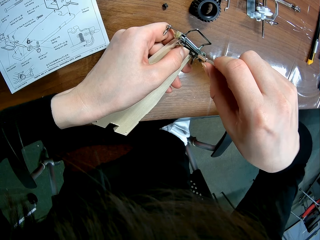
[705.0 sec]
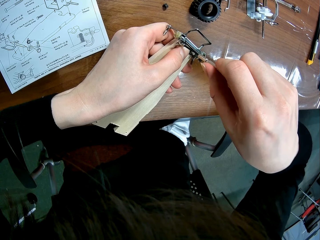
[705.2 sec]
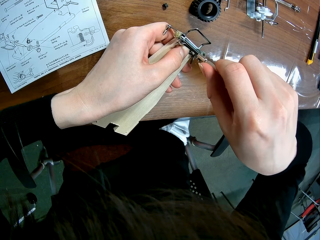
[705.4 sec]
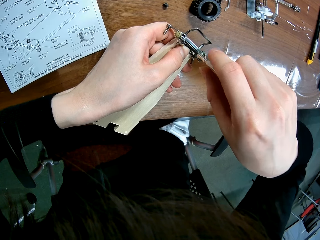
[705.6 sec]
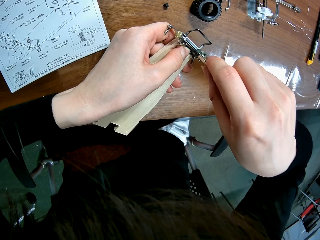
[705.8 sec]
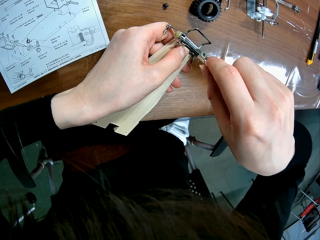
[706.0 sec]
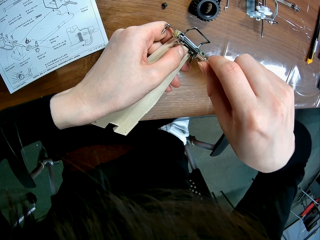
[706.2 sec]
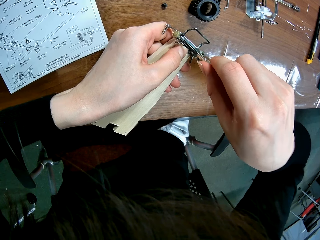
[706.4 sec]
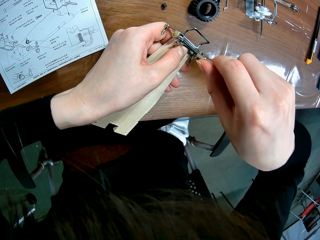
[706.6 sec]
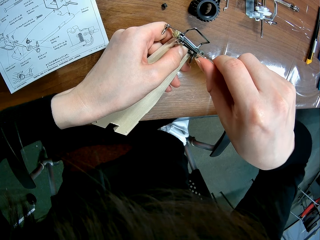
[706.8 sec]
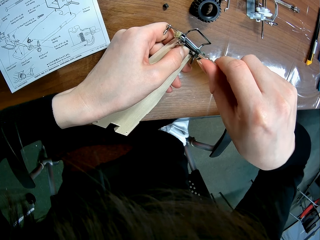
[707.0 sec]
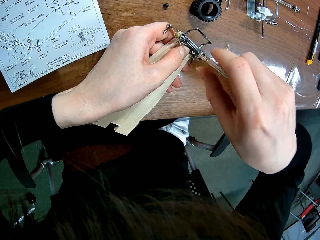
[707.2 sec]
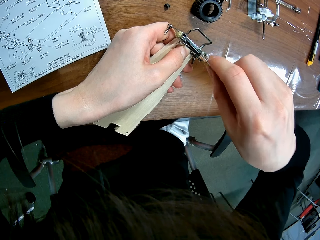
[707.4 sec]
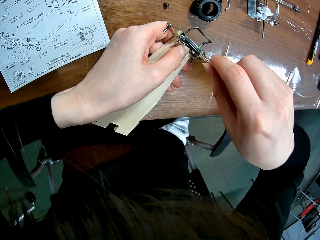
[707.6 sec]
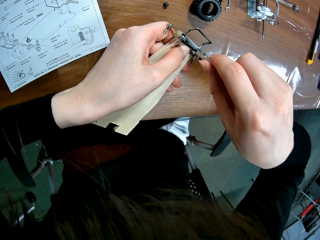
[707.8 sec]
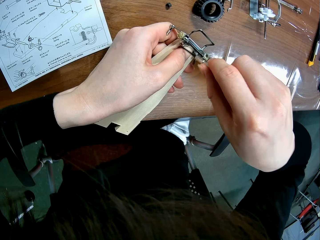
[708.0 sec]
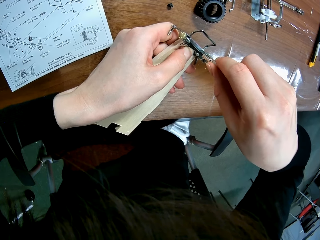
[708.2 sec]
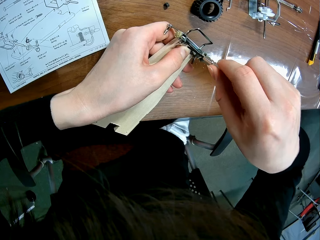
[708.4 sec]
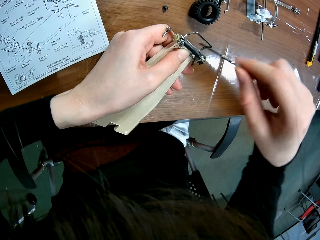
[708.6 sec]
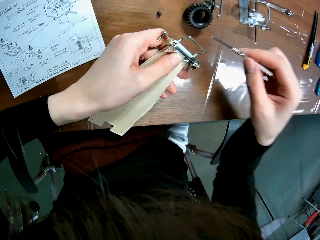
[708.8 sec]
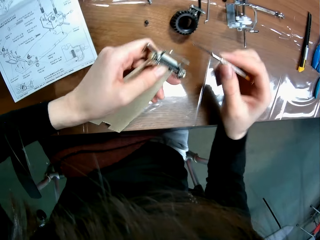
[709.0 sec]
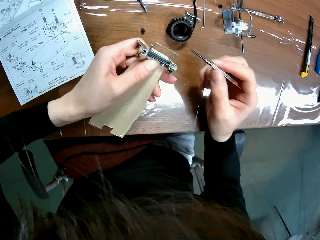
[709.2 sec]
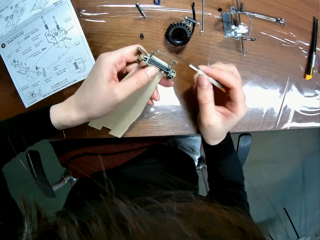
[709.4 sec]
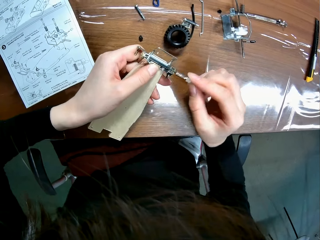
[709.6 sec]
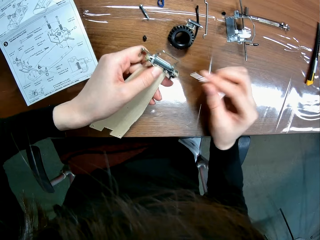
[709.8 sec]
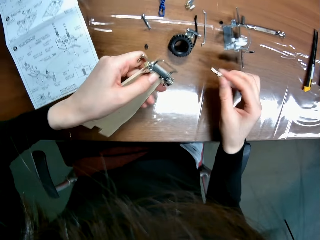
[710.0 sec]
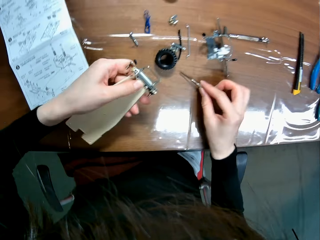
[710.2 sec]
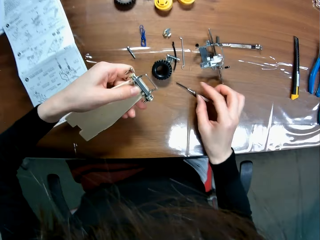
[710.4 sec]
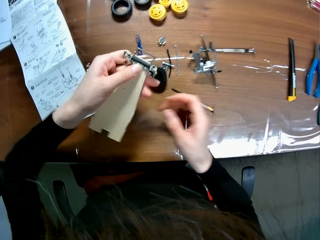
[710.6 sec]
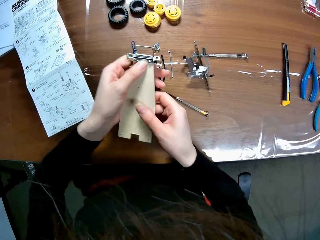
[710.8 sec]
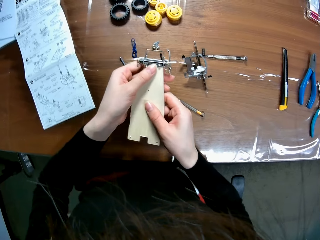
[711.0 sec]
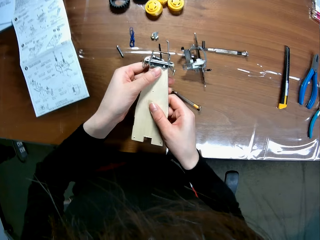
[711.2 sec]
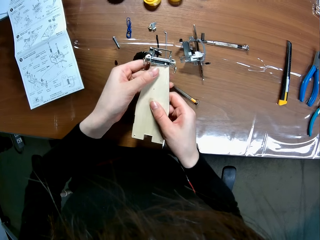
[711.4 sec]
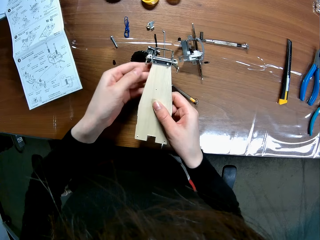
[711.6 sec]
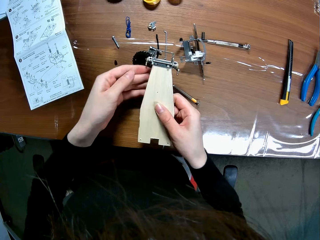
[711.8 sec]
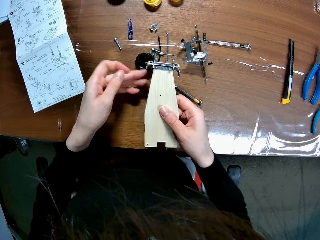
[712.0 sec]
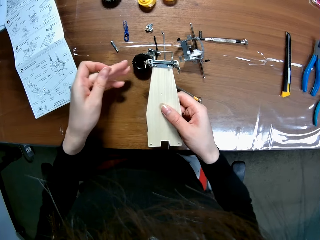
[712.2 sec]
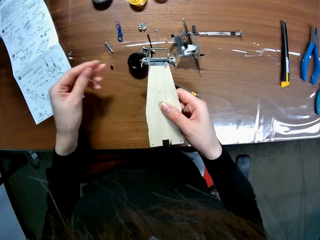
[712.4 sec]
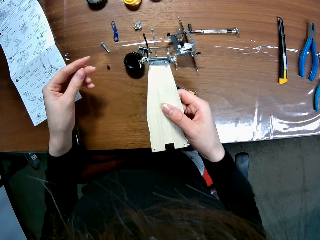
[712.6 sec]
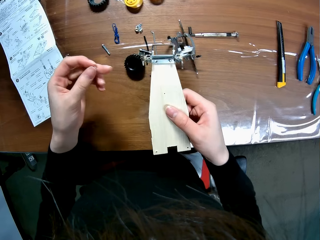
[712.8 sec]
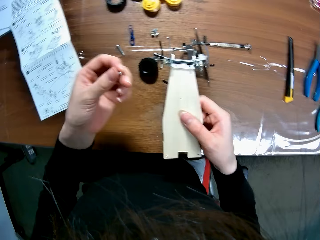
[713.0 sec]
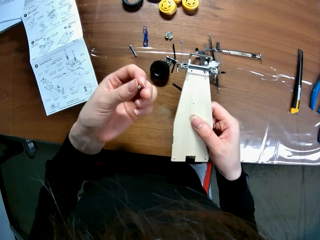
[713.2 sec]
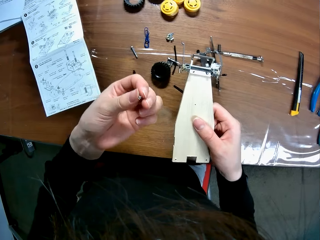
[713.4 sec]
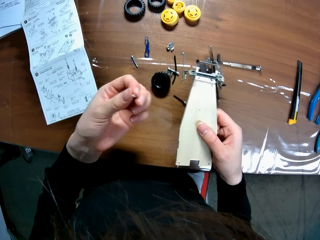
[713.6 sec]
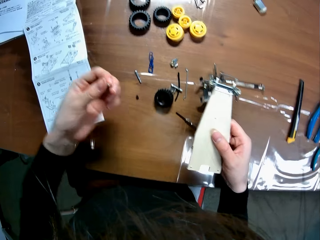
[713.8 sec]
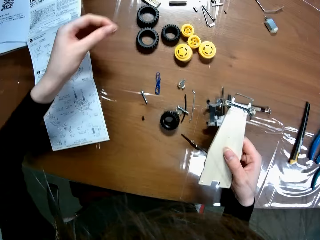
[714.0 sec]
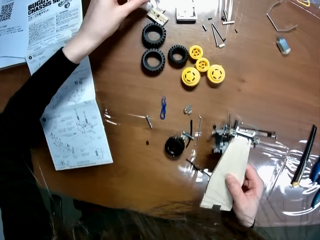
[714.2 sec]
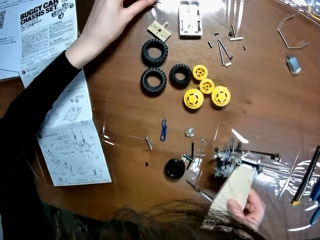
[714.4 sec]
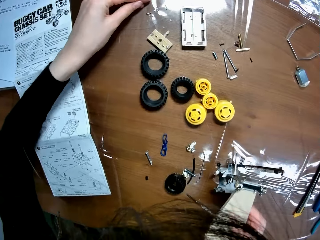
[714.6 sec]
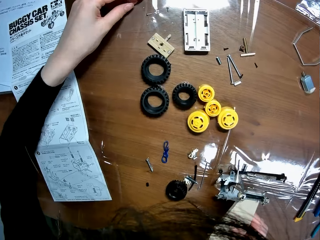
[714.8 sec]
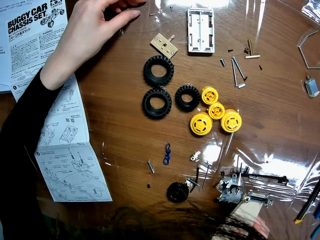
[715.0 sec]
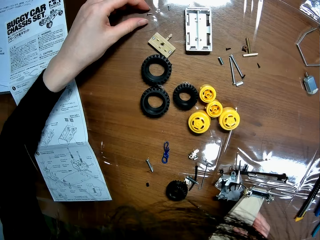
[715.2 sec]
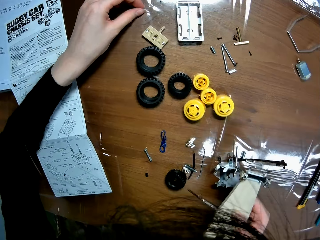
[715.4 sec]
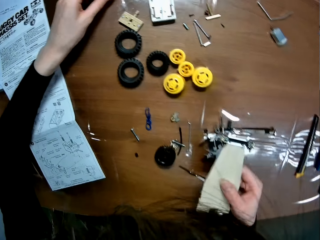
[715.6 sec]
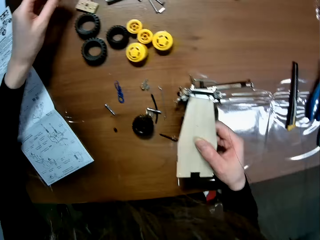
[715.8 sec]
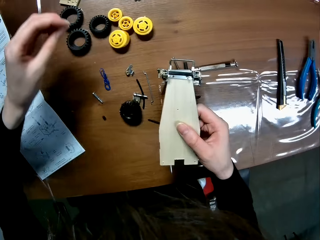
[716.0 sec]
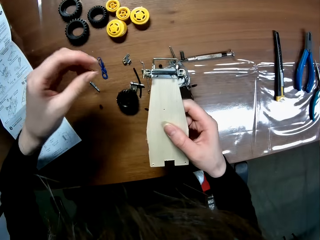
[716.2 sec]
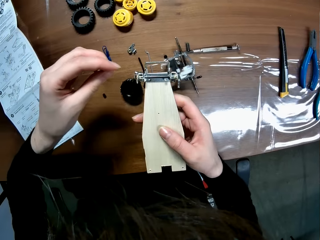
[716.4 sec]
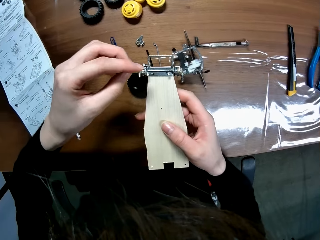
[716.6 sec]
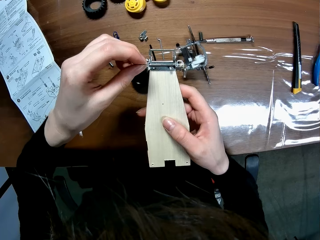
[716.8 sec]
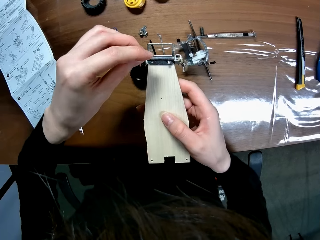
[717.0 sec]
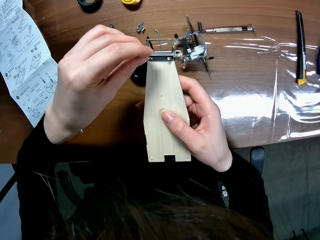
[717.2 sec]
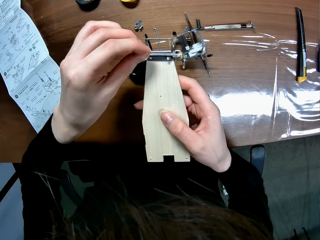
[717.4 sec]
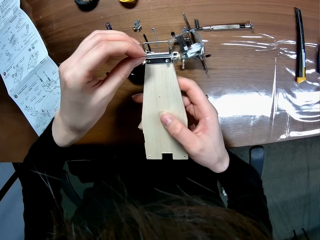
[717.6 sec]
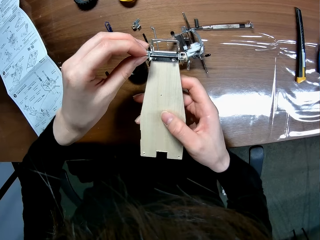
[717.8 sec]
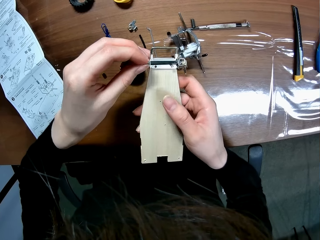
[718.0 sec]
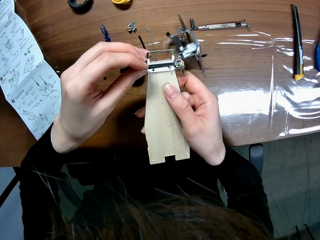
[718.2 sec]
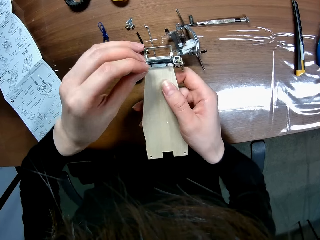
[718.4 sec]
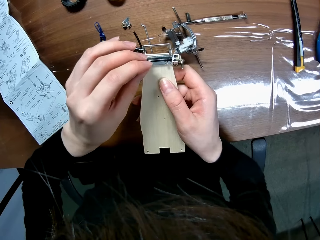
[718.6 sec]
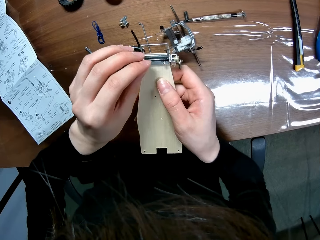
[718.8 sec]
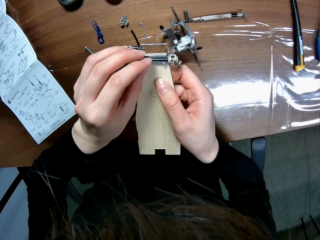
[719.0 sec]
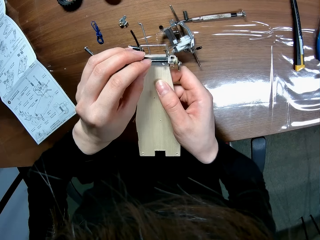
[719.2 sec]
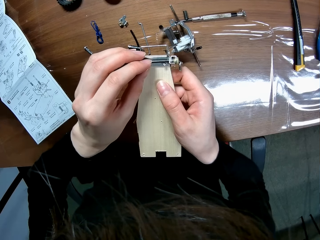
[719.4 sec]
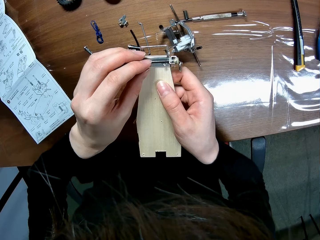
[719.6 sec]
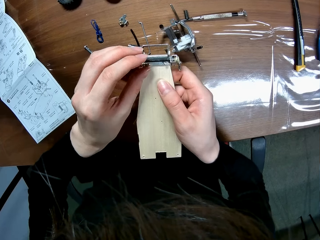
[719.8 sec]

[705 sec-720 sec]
The camera wearer drops the screwdriver on the table. He removes a screw from the wooden mechanical piece with his left hand and passes the wooden mechanical piece from his left hand to his right hand. He holds the toy model in his hands. He picks a screw from the table. He drops the screw on the table with his left hand. He picks the screw from the table with his left hand. He places the screw by the screw hole of the wooden mechanical model piece with his left hand. He fixes the screw on the toy car.

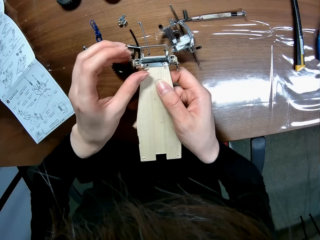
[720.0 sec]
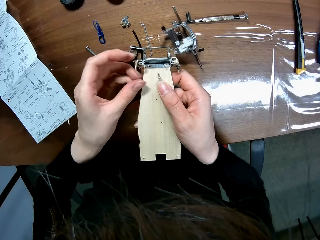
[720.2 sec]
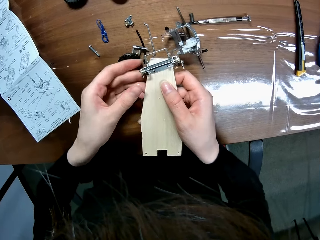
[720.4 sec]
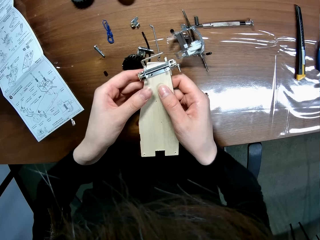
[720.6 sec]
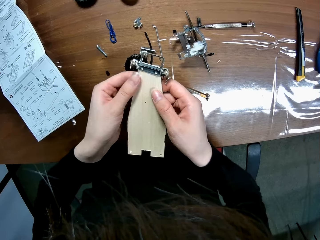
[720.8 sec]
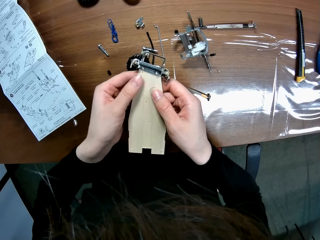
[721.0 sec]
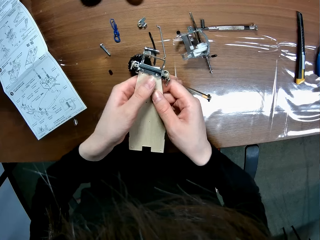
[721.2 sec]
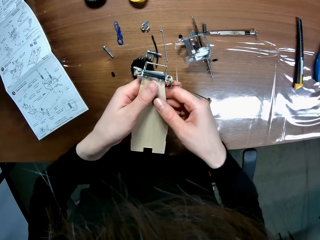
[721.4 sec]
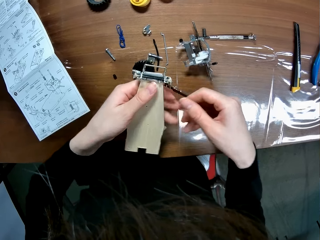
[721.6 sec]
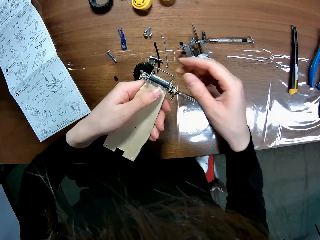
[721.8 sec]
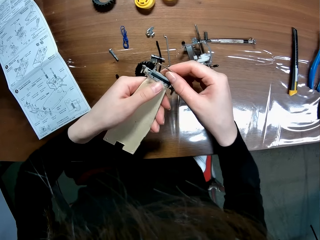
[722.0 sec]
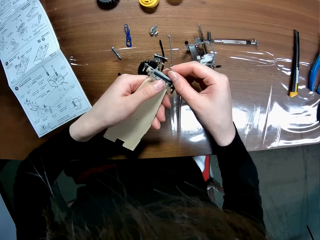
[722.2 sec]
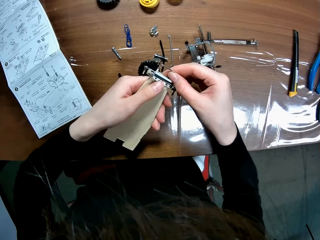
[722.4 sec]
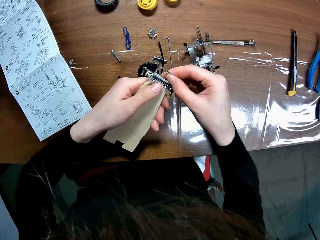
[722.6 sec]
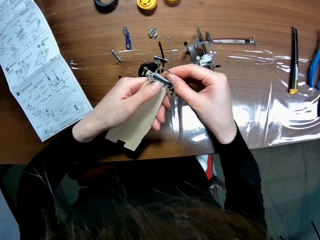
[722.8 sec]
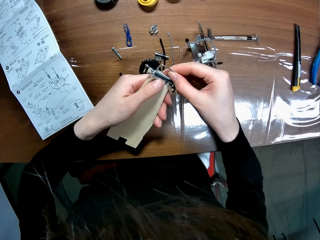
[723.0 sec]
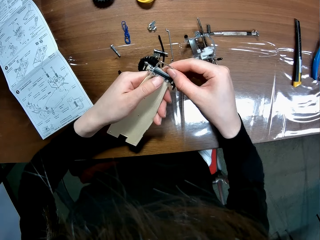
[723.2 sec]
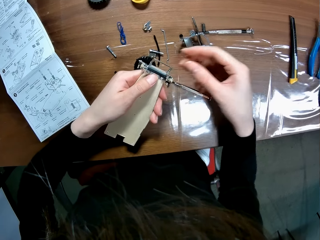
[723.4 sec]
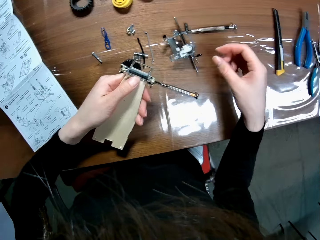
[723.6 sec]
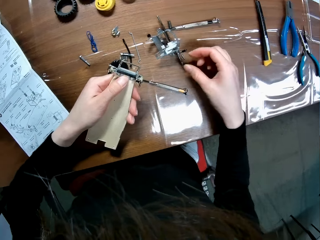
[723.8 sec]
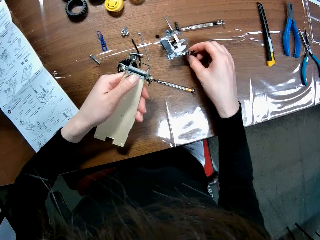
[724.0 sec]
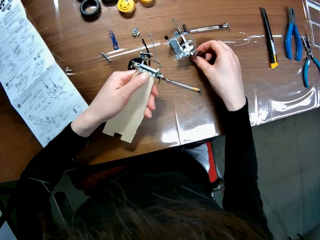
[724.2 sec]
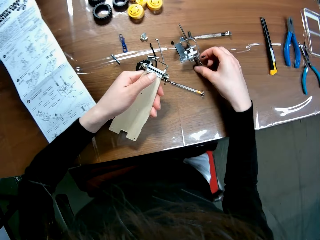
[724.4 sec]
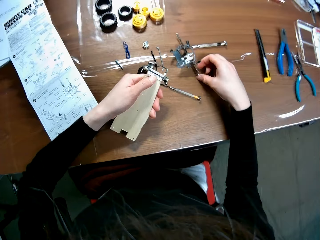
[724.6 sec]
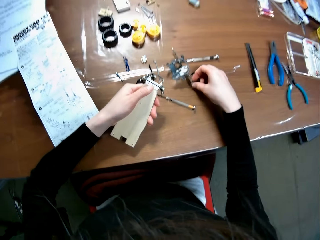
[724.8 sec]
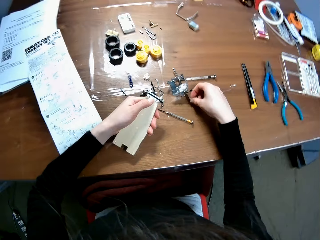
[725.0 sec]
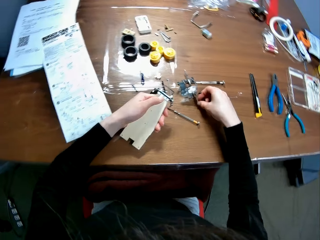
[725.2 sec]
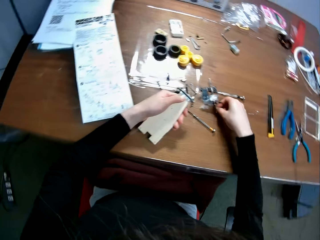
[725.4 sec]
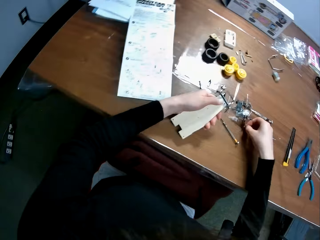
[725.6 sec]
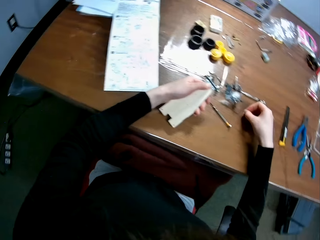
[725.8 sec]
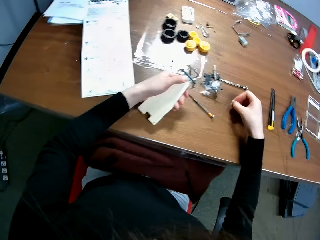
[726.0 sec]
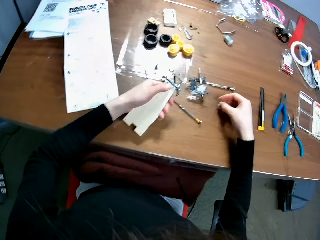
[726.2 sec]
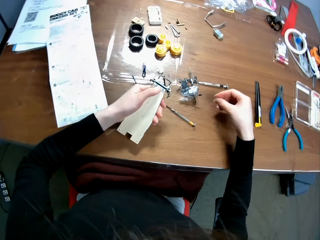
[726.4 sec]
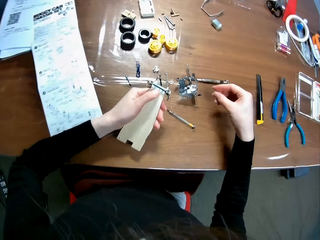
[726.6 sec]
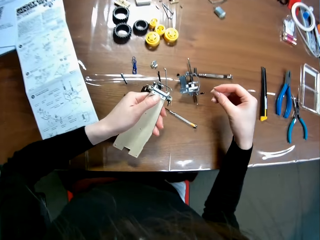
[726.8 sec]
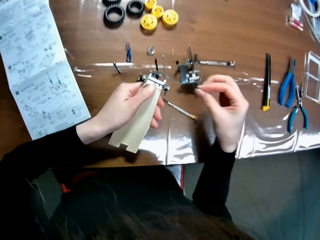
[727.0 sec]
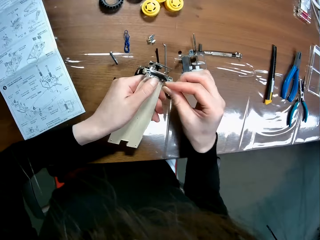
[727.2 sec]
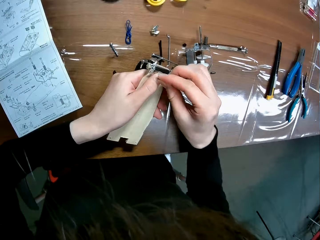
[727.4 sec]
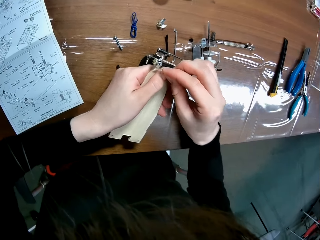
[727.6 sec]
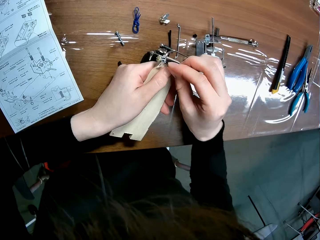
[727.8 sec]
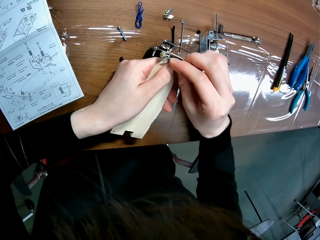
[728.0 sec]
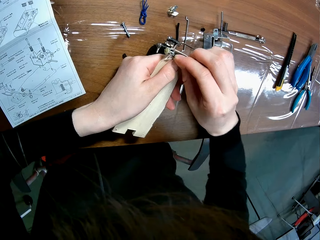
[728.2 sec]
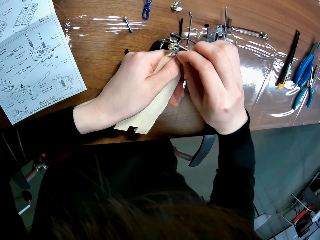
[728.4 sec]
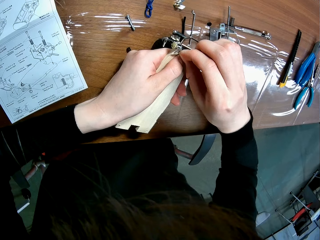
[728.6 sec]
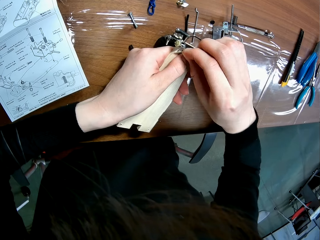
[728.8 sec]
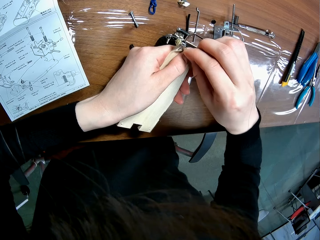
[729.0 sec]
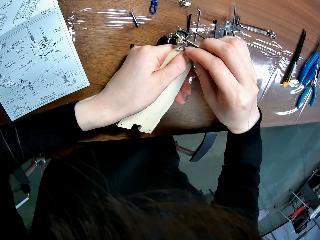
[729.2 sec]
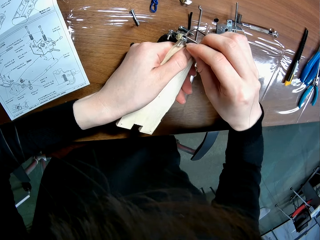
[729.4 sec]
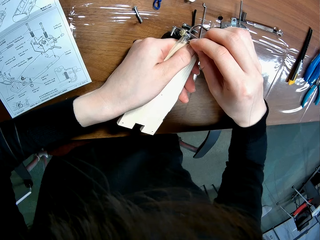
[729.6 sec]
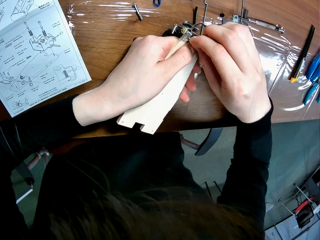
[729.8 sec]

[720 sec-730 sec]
The camera wearer adjusts the wooden mechanical model piece with his right hand. He places the screw by the screw hole of the wooden mechanical model piece with his left hand. He picks a screw from the table. He fixes the screw on the toy car.
